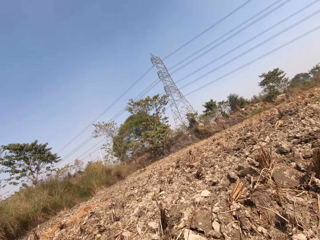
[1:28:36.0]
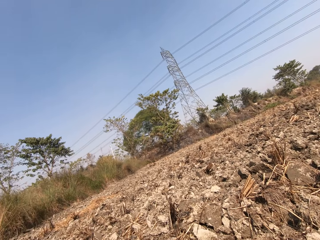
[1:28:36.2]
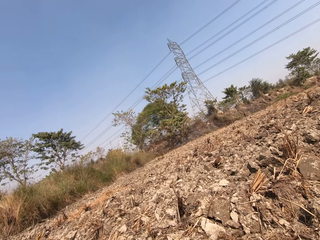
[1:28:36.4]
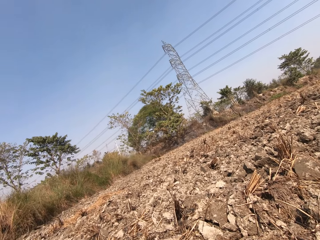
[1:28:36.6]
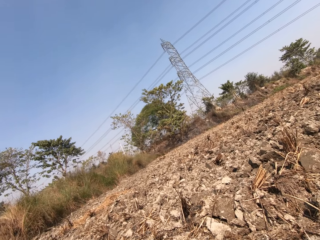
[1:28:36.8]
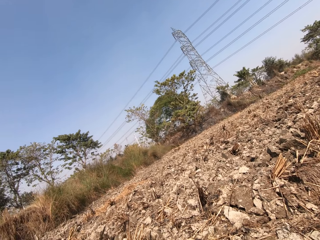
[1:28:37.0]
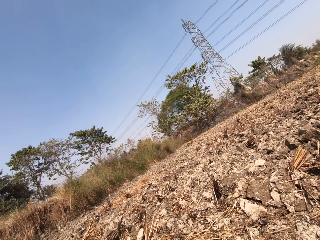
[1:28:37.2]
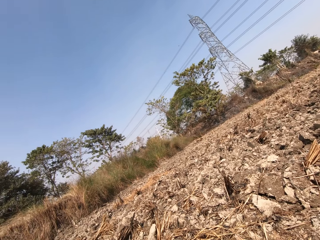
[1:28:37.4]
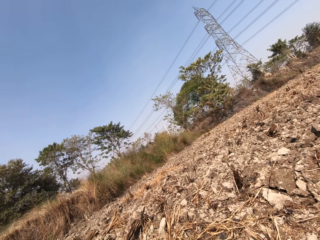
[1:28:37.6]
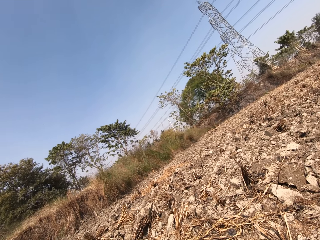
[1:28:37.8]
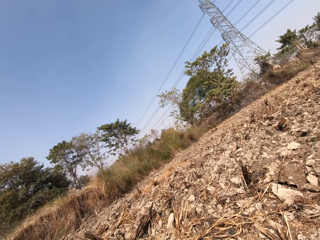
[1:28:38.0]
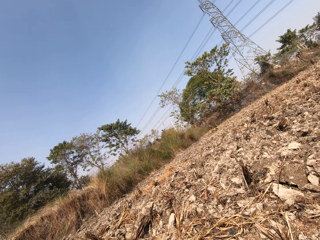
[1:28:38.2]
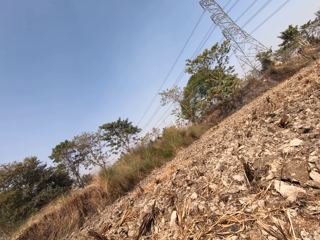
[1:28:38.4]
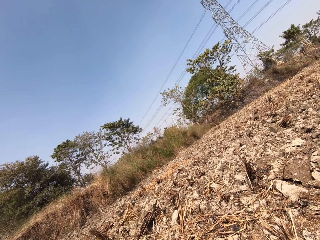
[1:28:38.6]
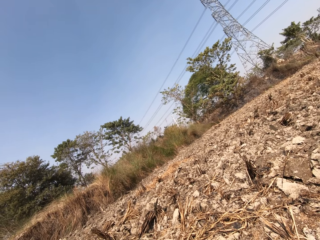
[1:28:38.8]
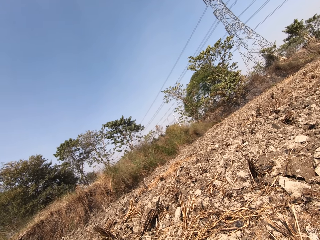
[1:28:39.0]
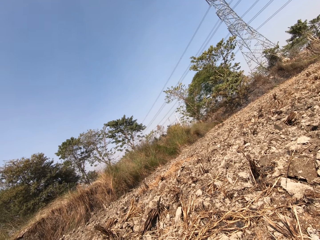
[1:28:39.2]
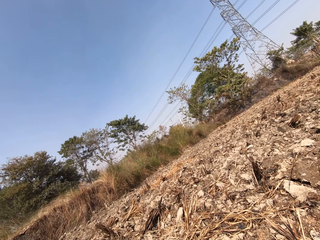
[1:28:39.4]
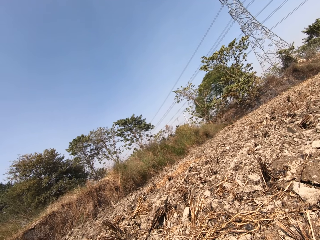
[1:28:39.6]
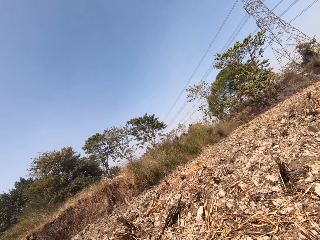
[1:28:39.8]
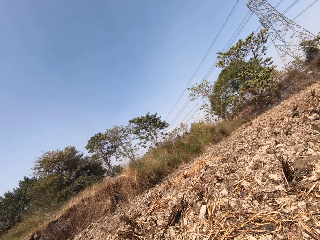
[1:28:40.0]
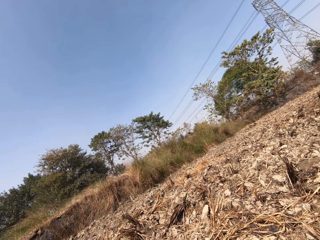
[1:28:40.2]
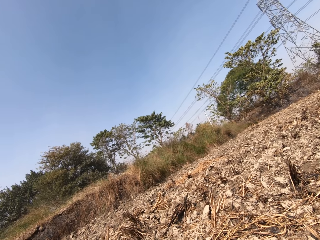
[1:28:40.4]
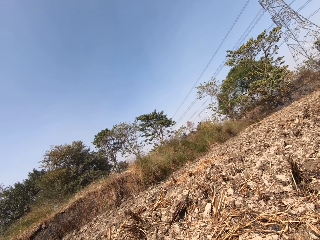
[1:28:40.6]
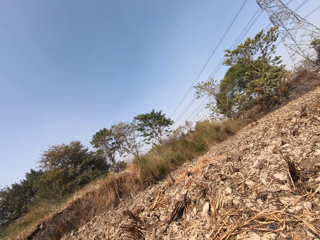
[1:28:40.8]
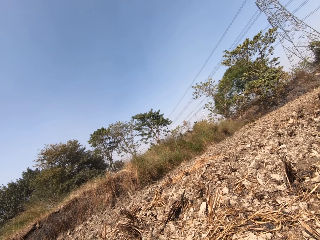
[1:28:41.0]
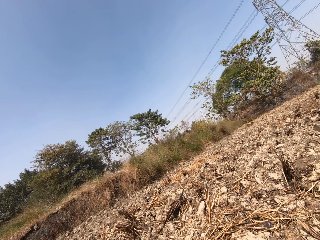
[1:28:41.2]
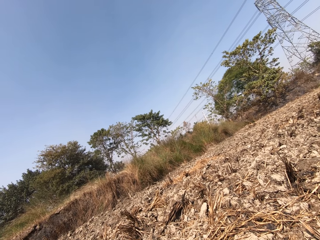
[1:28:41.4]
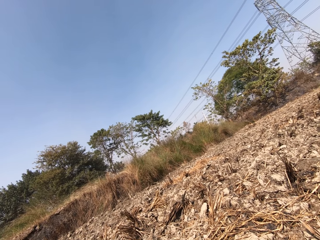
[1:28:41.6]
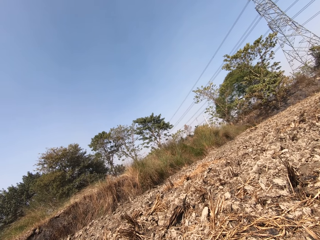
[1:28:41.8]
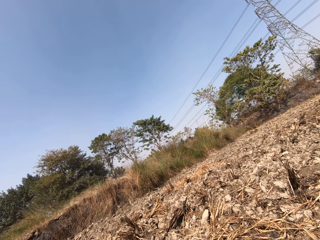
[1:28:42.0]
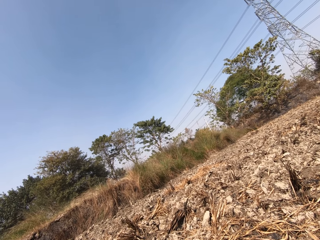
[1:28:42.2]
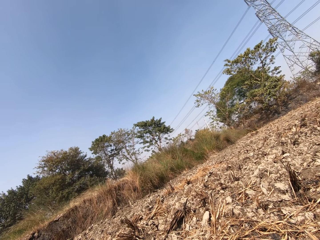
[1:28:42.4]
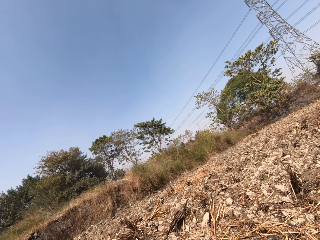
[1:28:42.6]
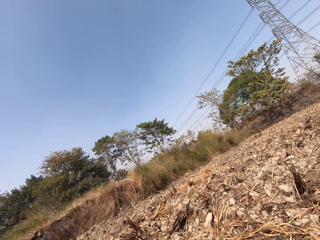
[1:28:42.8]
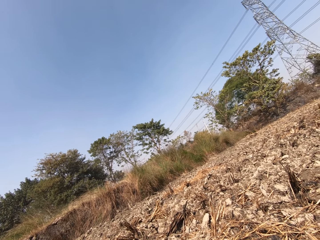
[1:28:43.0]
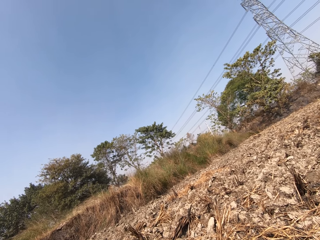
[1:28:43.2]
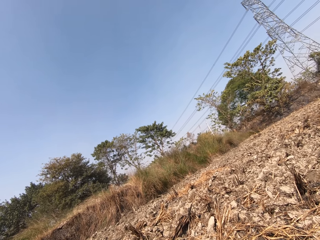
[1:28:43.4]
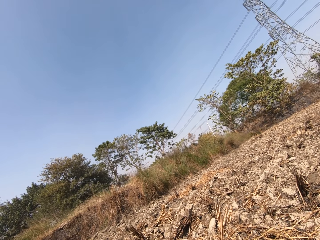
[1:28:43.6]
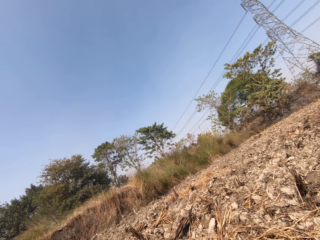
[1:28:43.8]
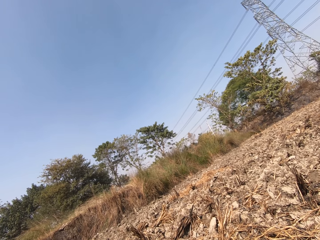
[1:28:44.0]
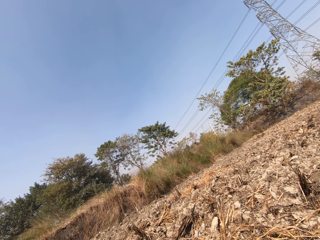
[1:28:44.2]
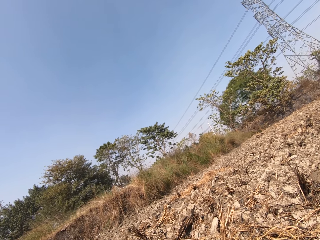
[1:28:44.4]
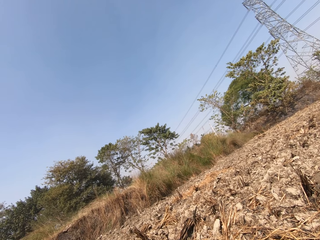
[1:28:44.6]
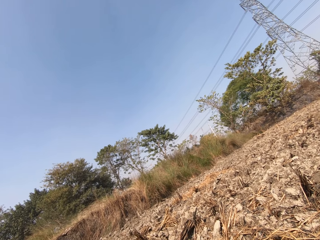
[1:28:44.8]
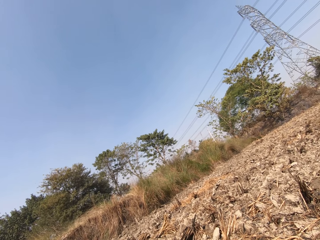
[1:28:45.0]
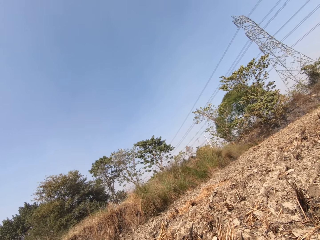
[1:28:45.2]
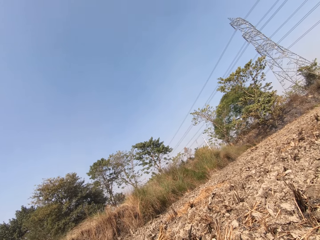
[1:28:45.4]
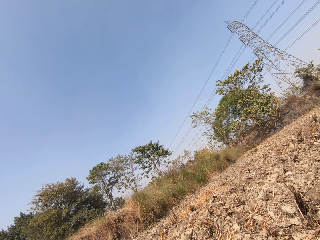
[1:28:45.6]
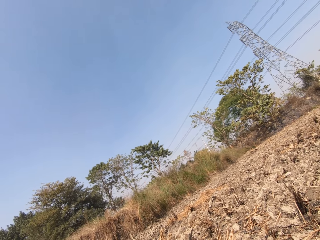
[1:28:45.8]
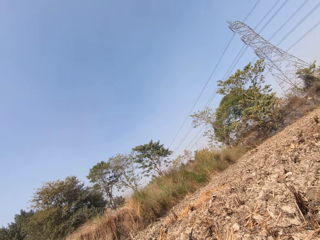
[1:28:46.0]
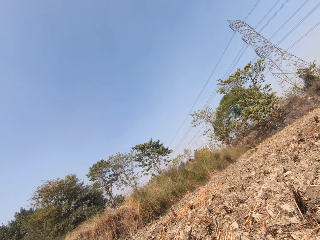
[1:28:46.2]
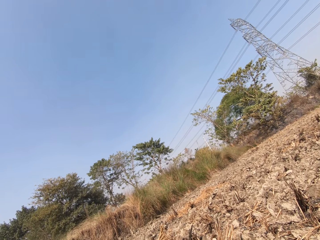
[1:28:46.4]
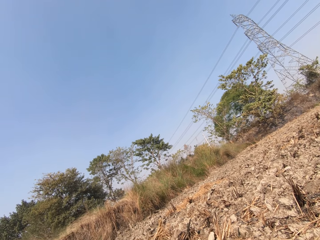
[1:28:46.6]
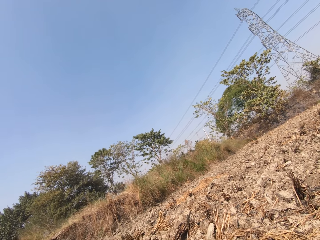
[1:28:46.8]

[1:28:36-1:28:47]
The camera wearer spits saliva on the ground. They look around.

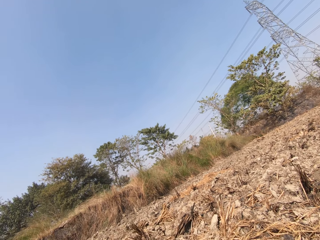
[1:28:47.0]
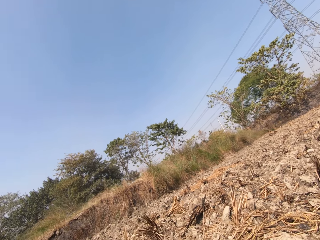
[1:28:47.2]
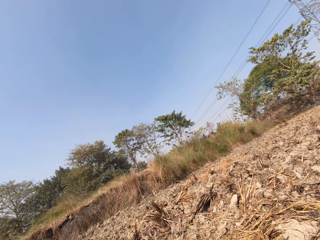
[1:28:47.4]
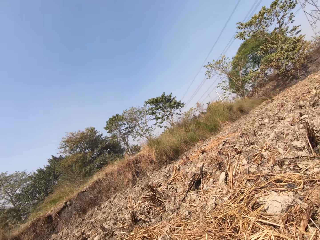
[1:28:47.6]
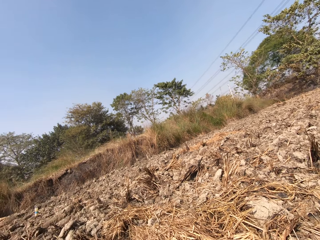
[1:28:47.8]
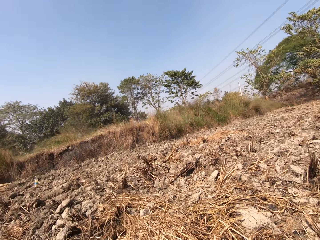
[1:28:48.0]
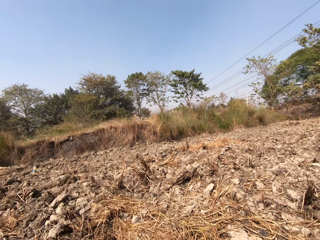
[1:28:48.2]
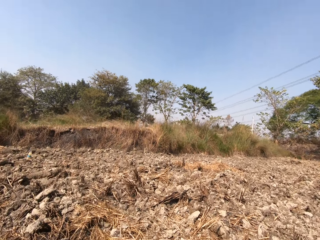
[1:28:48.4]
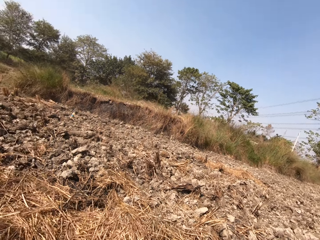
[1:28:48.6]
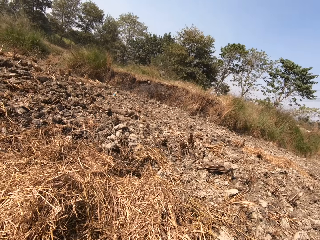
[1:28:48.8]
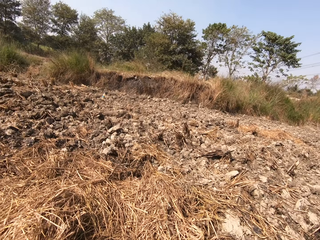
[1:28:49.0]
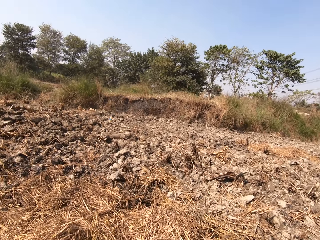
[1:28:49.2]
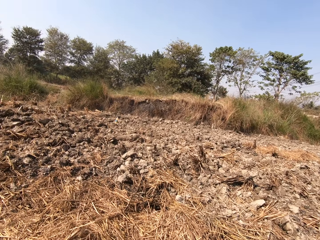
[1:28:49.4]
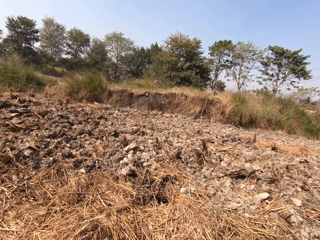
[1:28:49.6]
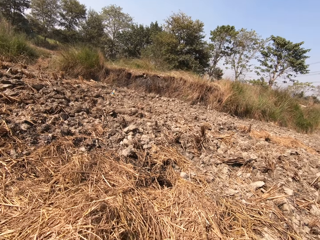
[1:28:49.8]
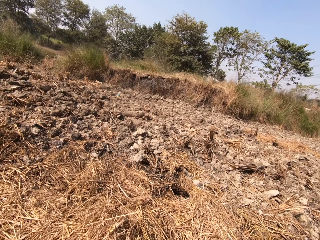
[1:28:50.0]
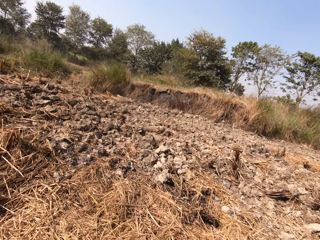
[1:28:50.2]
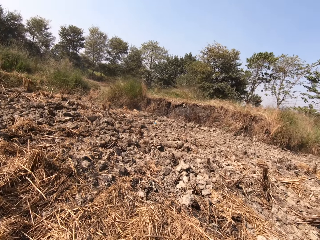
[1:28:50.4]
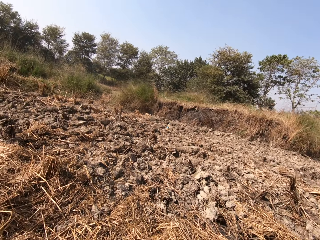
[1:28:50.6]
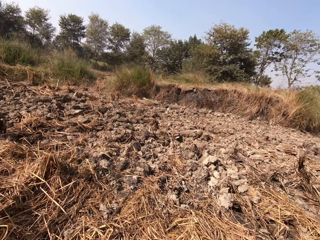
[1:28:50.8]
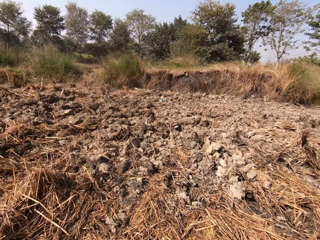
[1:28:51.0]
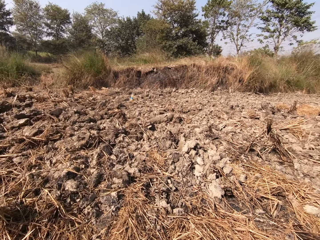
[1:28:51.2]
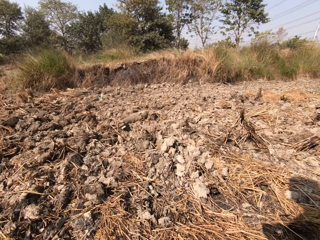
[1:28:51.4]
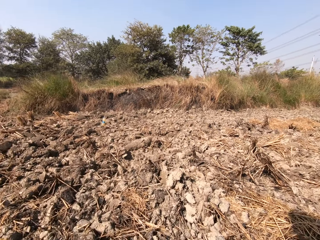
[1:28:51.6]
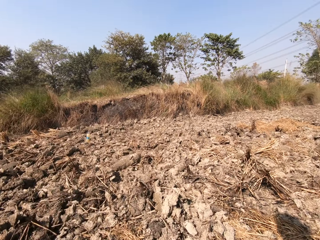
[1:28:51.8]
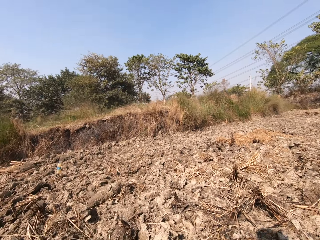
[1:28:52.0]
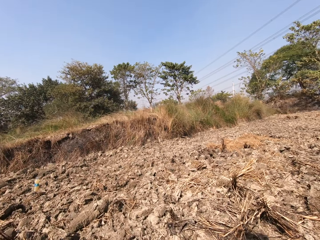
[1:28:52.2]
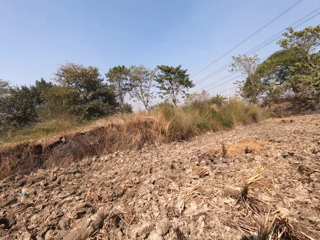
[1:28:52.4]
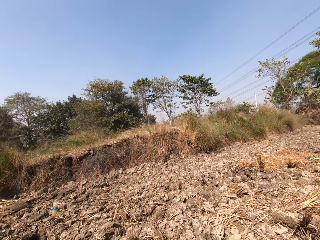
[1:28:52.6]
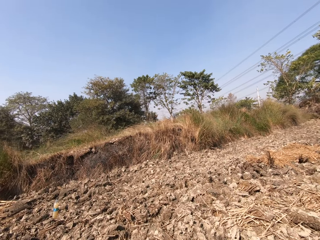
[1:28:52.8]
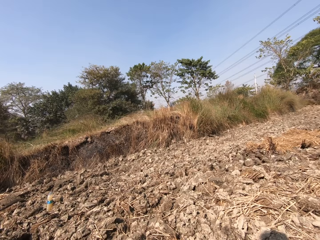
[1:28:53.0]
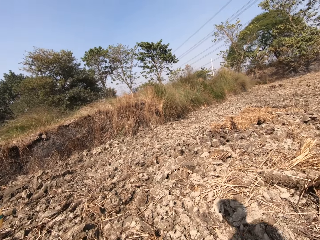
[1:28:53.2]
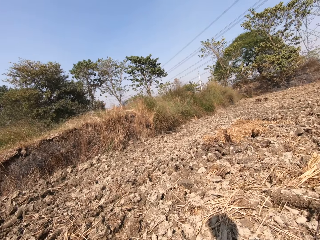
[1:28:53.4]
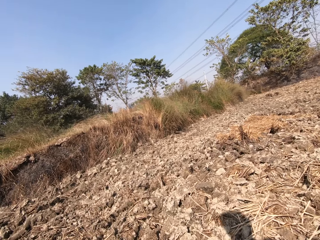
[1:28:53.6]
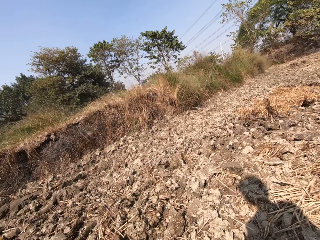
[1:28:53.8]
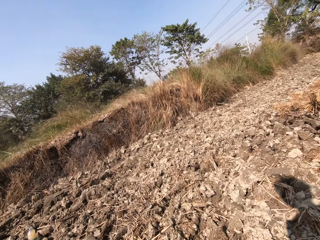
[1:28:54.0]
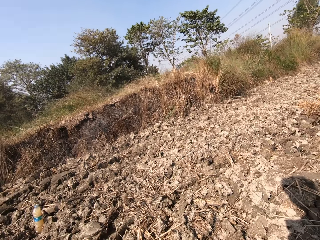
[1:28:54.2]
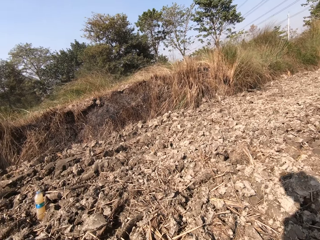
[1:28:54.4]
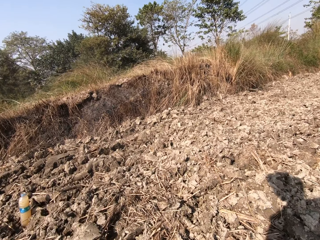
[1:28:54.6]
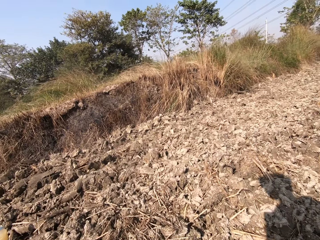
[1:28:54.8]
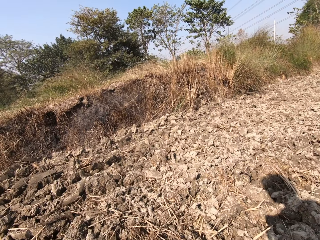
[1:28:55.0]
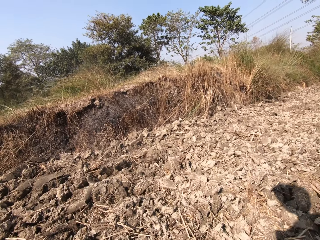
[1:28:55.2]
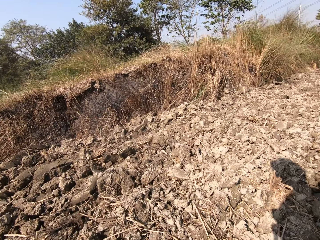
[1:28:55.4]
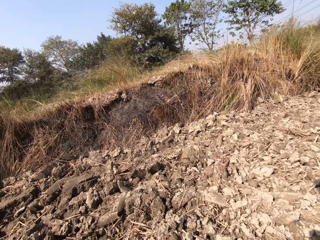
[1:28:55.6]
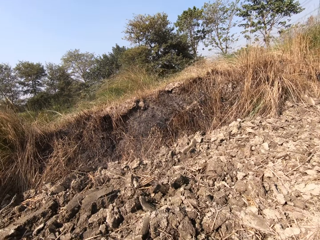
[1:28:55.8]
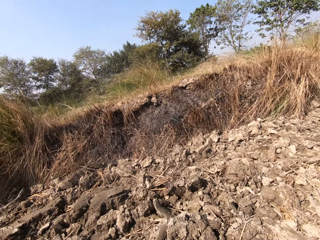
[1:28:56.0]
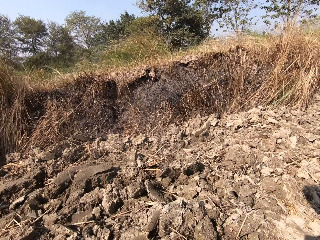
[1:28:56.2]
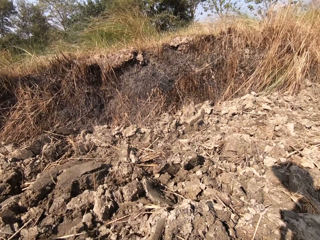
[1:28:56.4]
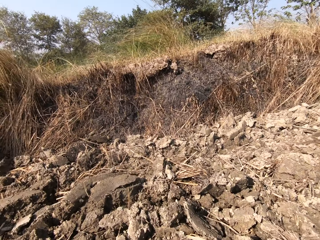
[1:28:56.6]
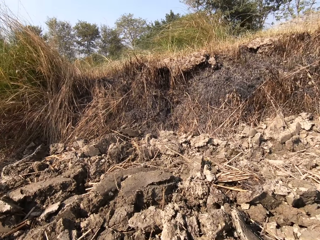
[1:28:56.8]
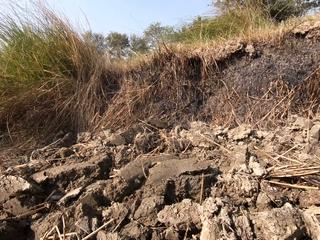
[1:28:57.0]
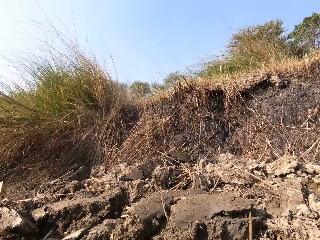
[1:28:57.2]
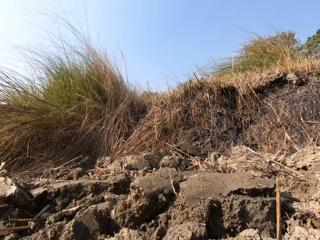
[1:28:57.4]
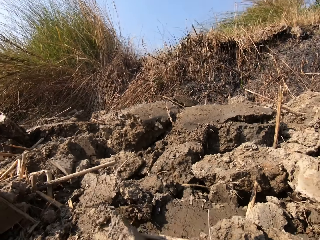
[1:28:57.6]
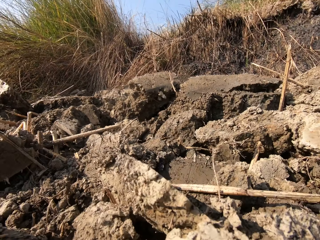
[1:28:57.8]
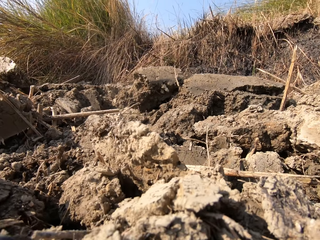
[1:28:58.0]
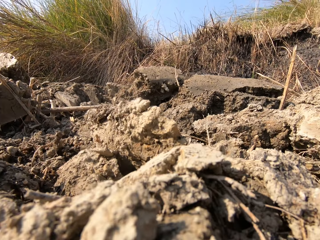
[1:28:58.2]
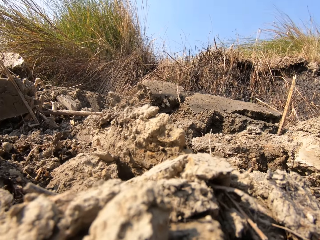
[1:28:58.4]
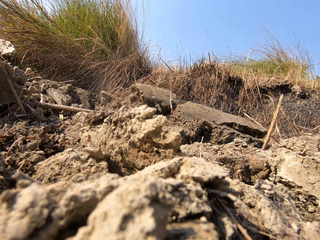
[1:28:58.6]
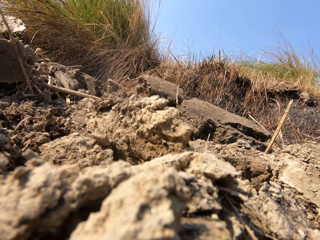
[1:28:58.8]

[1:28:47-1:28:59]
The camera wearer walks in the garden.
